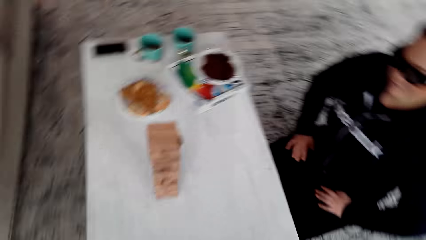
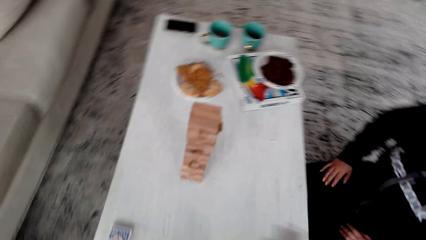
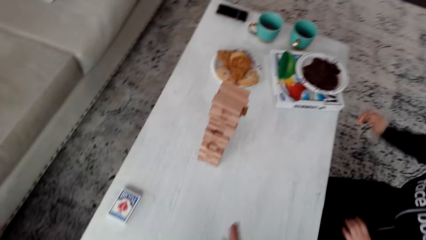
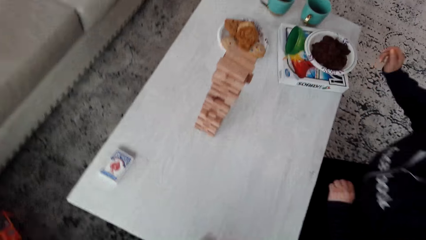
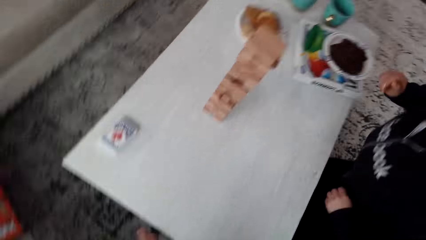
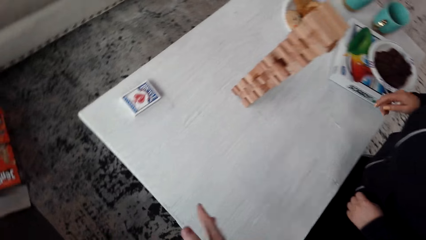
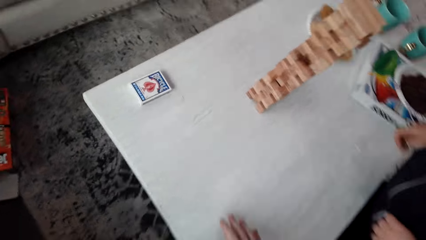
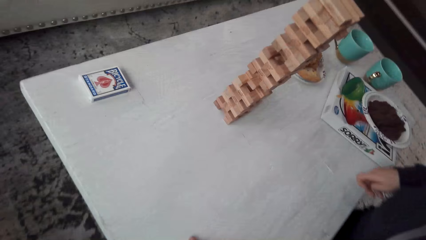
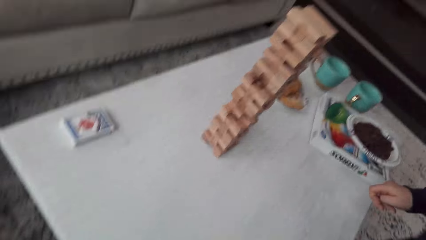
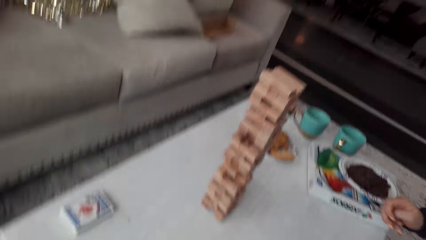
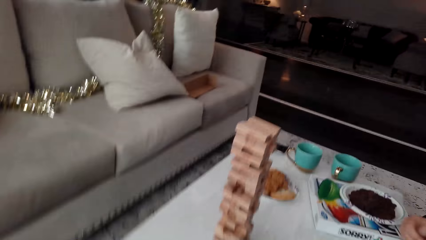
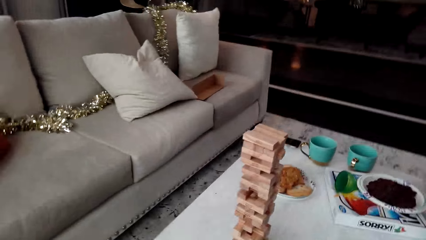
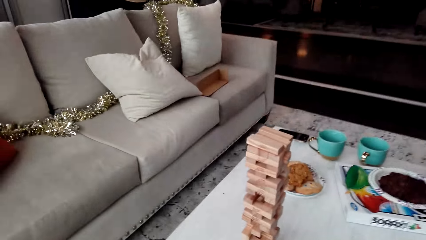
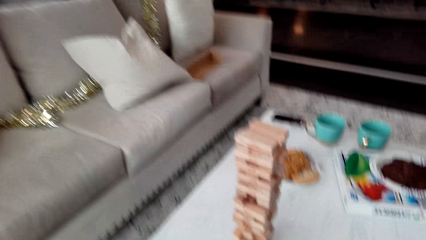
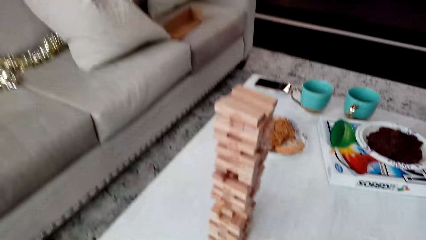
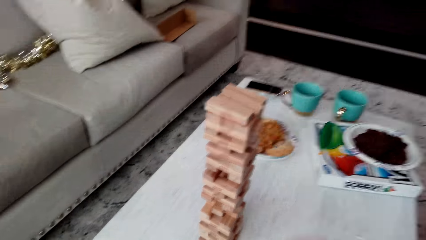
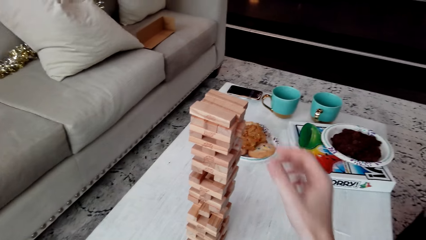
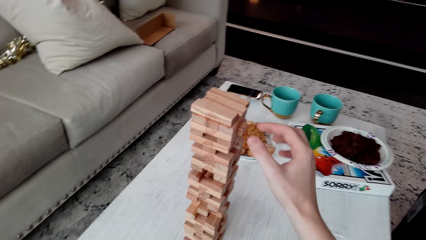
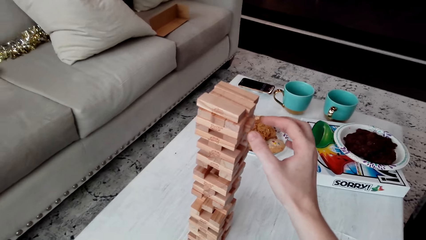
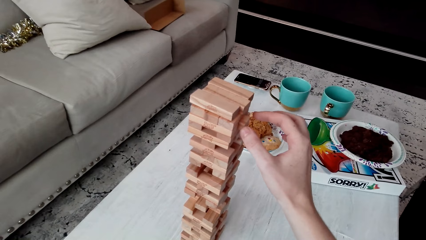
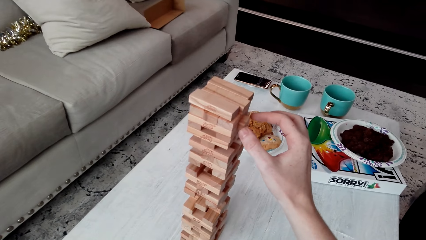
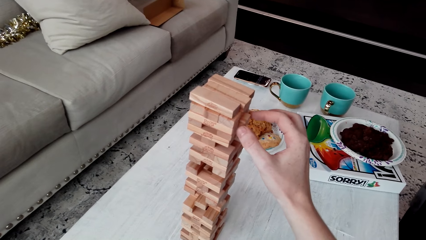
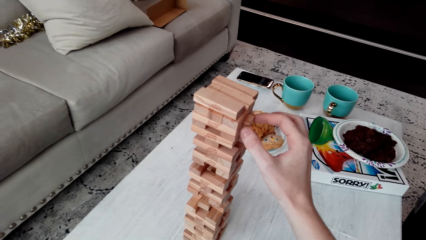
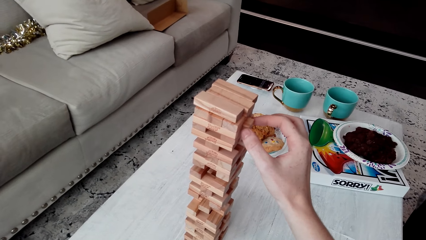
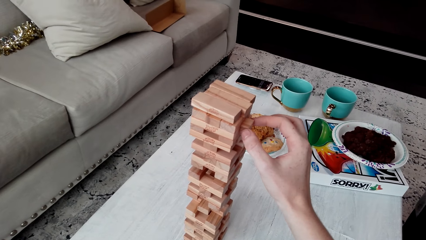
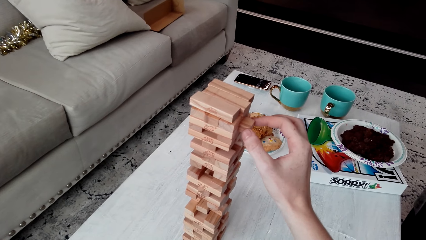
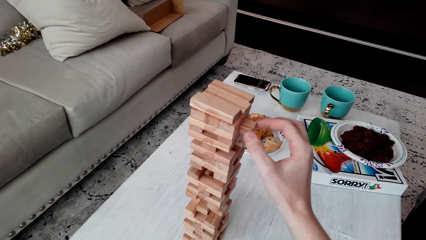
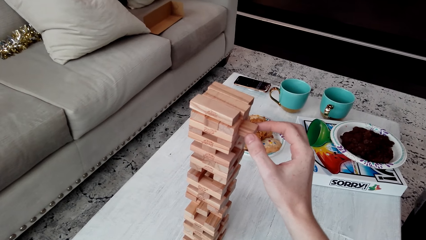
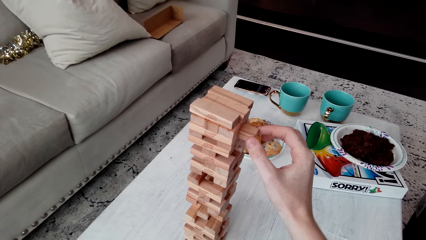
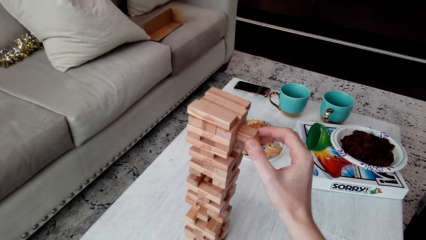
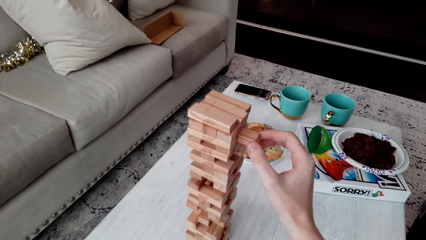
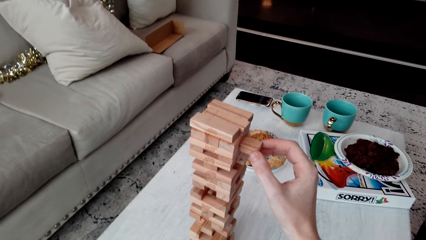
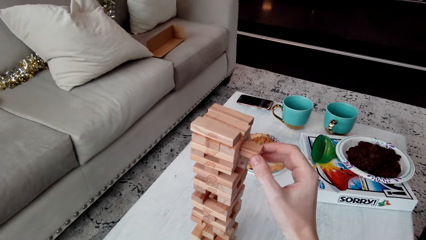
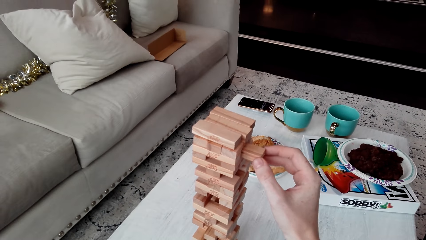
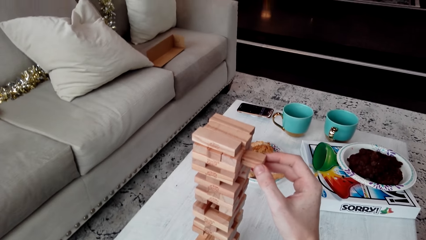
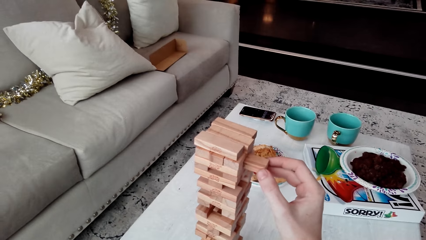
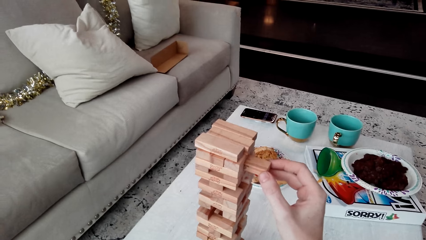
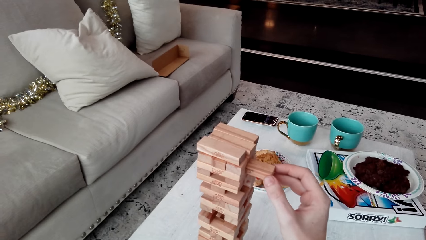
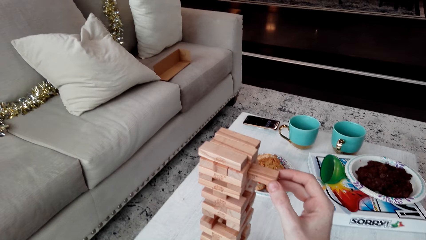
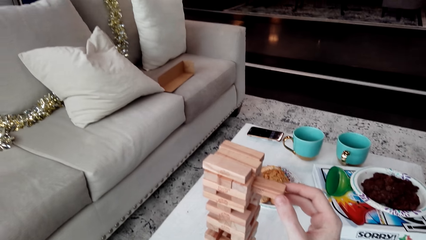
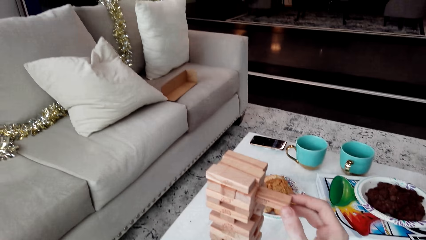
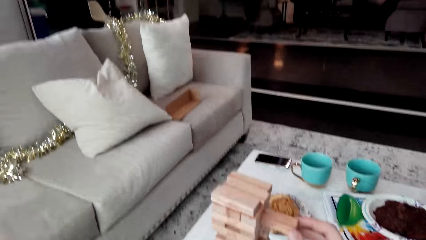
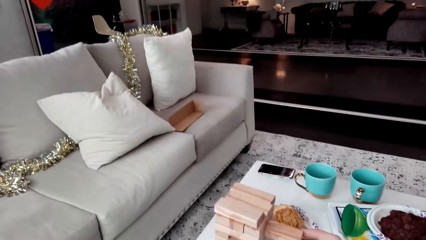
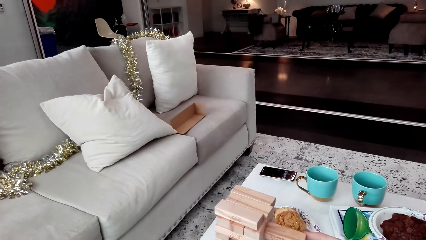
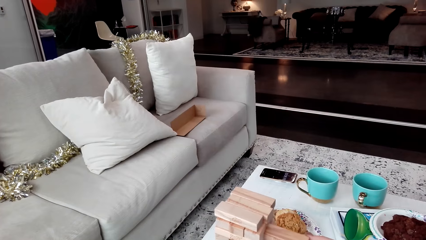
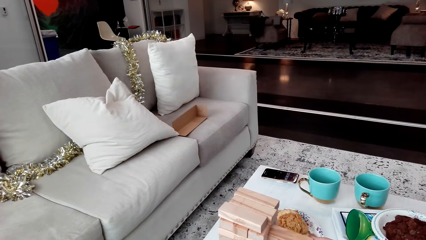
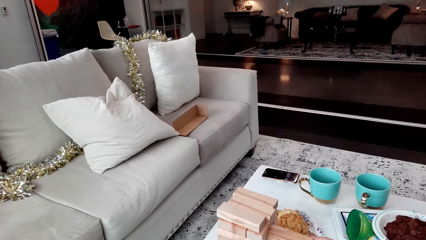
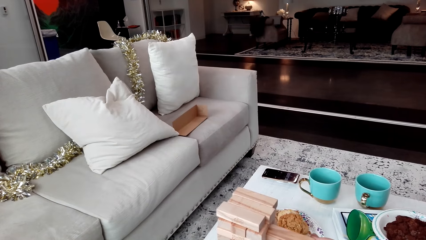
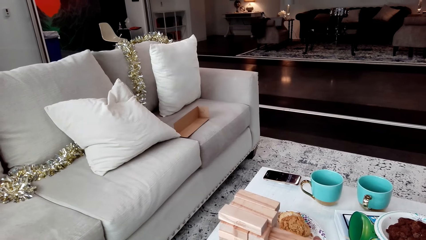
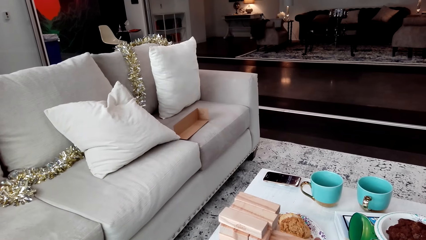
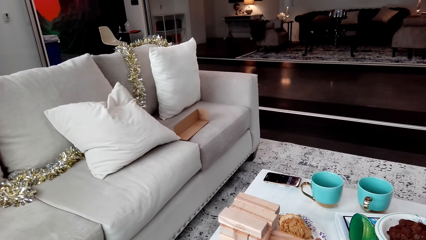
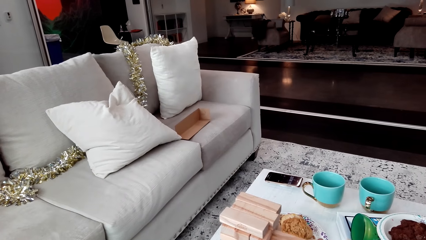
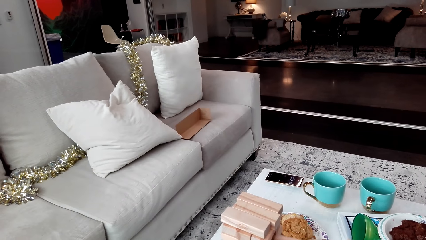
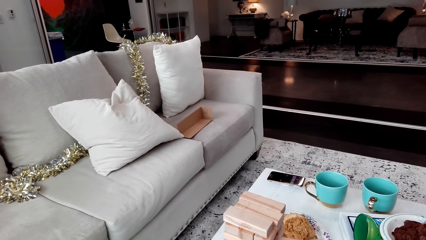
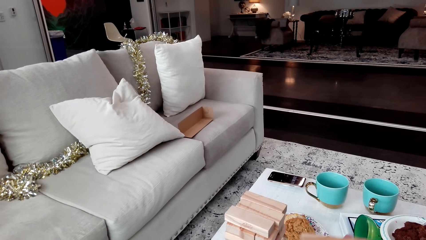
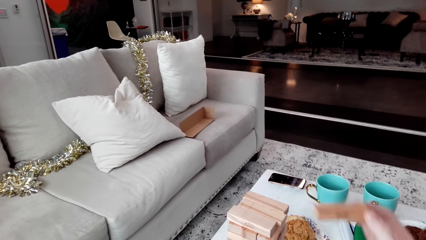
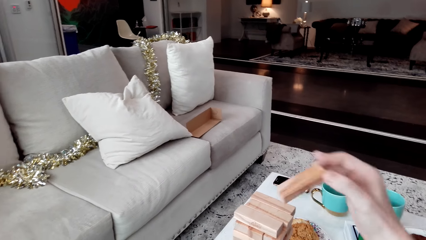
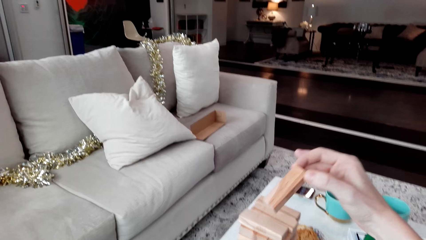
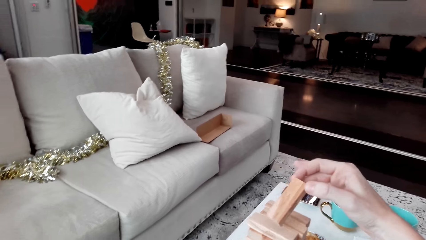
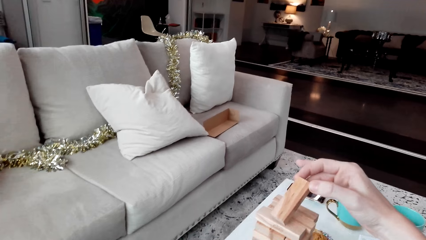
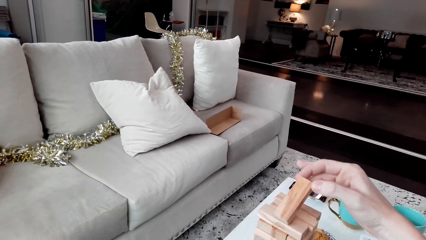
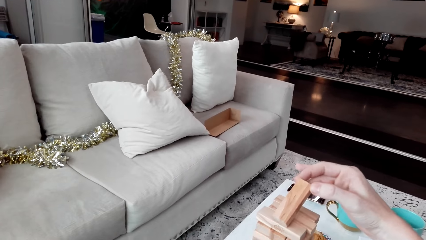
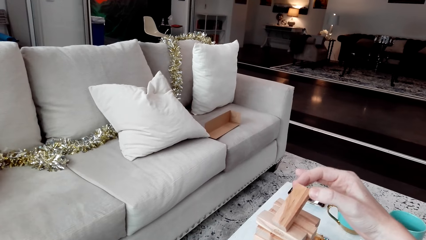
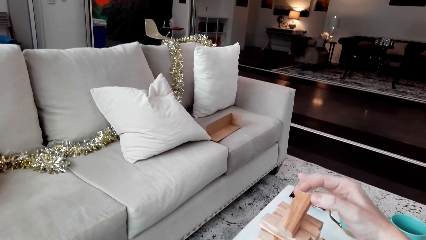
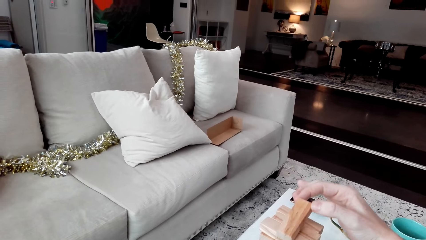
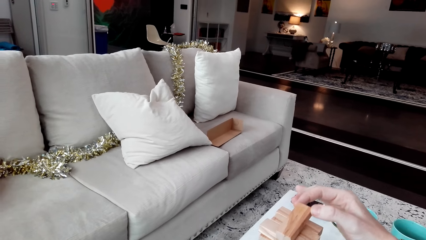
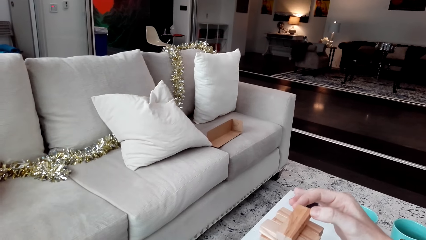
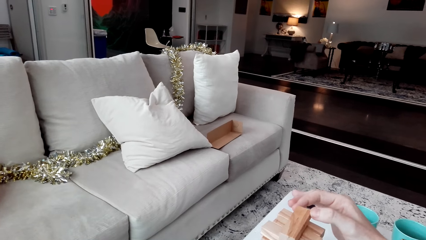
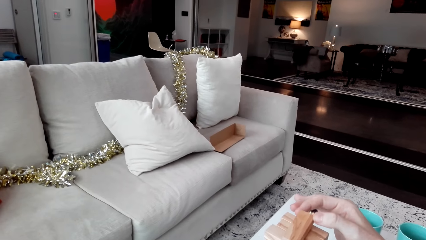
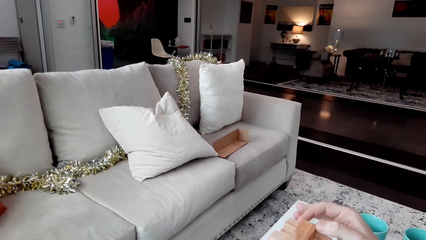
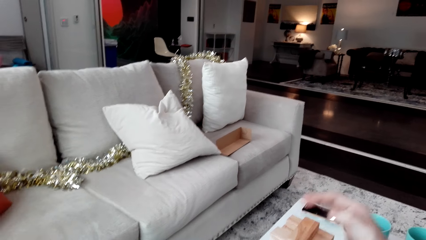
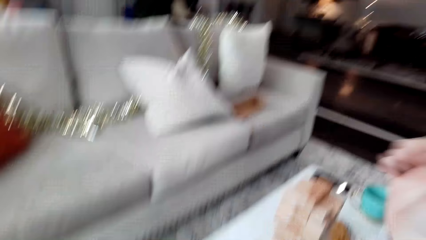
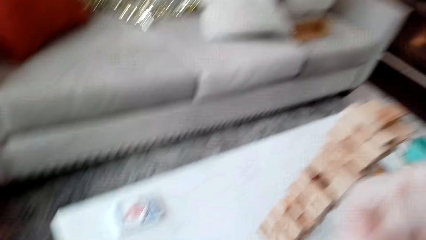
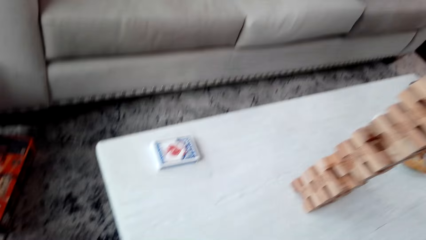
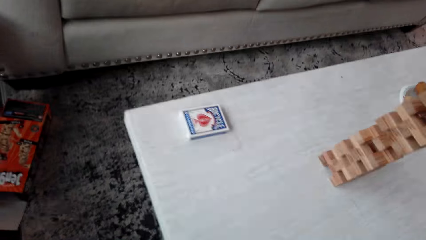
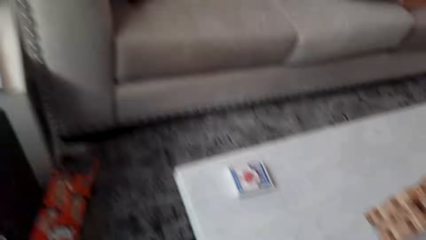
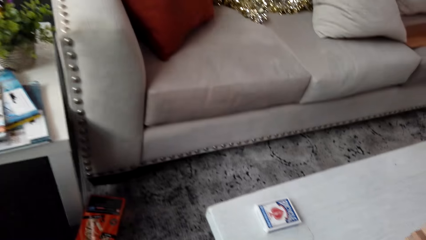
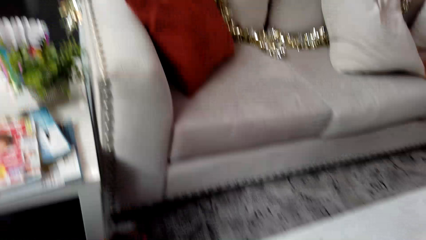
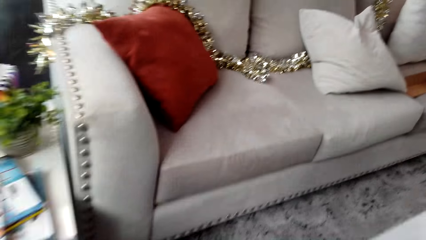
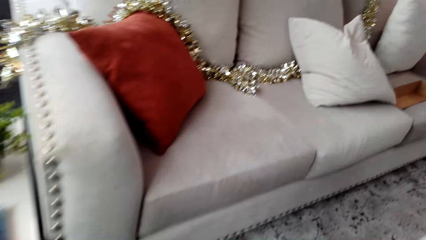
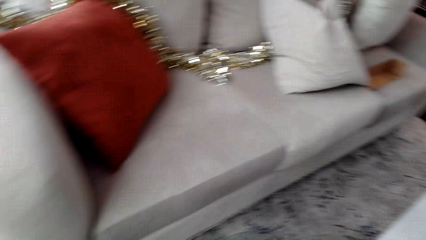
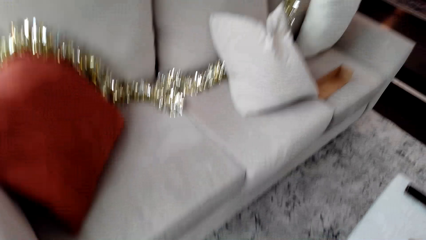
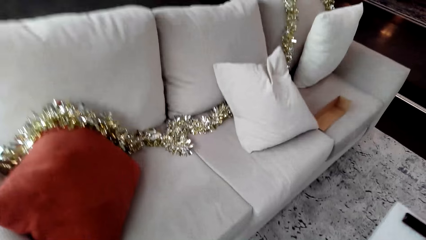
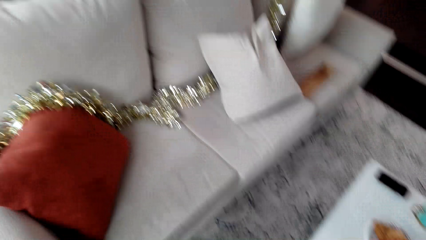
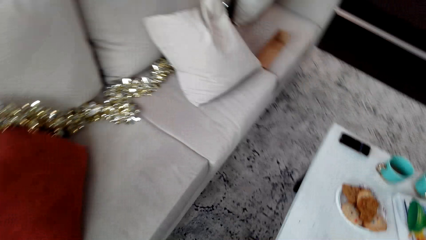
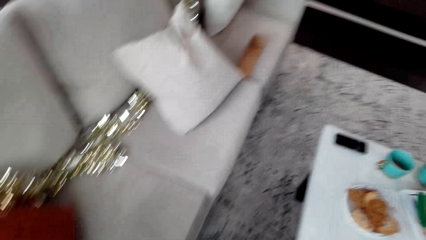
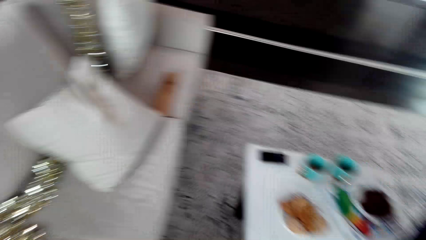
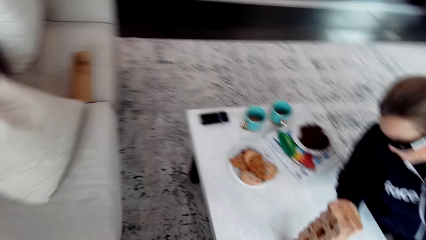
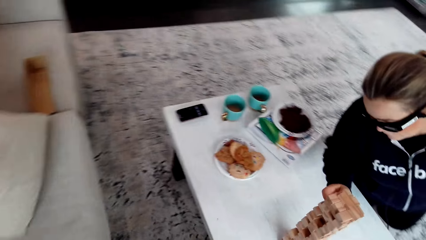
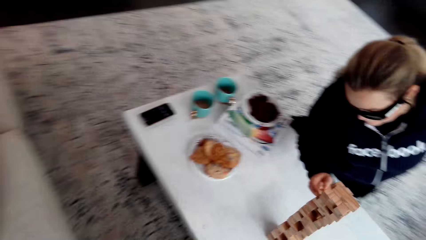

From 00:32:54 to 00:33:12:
The camera wearer removes the wooden jenga piece with his right hand and stops walking. A woman laughs. The camera wearer puts the wooden jenga piece on top of the jenga with his right hand. He talks to the woman. He walks.
